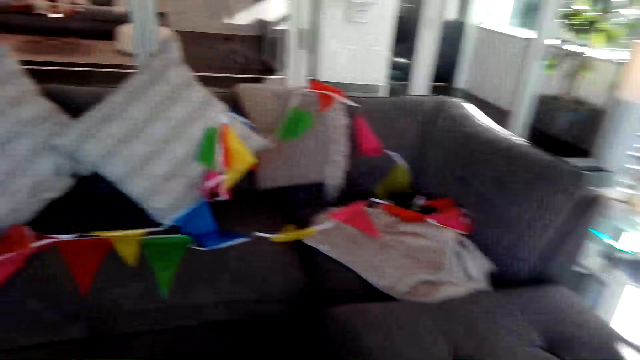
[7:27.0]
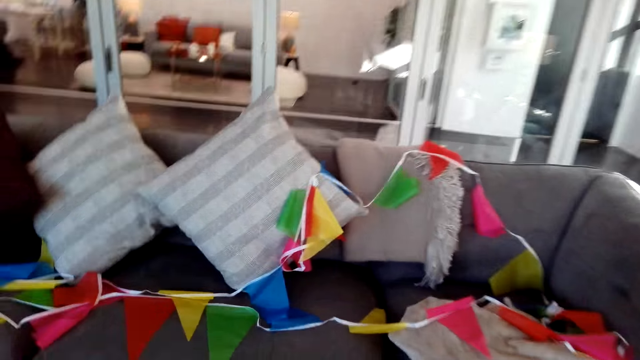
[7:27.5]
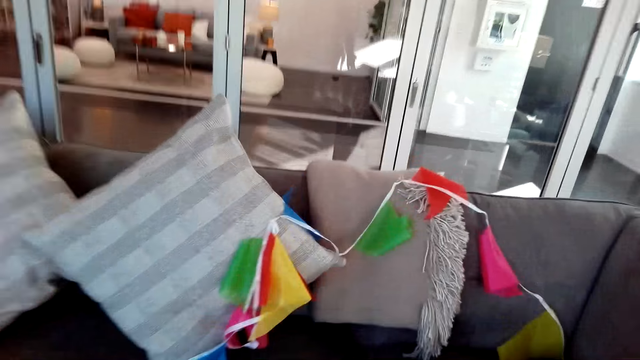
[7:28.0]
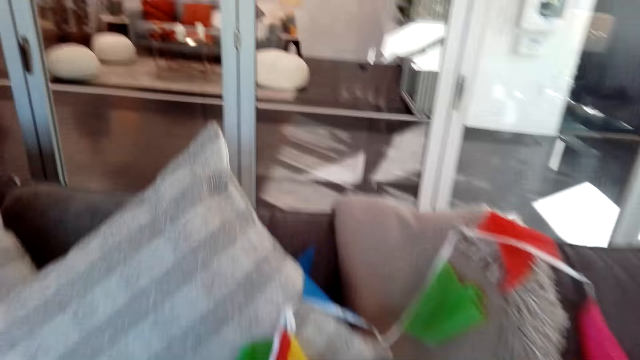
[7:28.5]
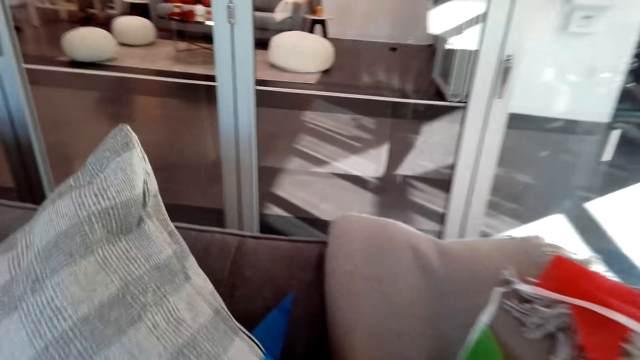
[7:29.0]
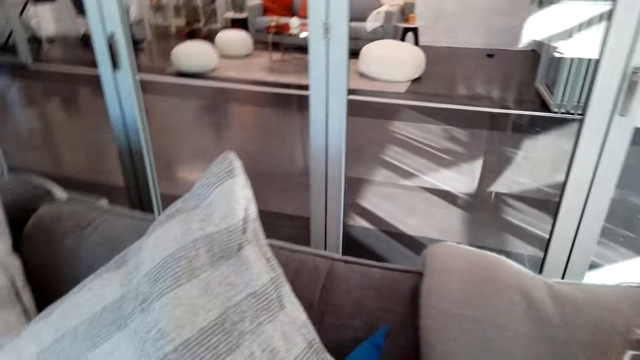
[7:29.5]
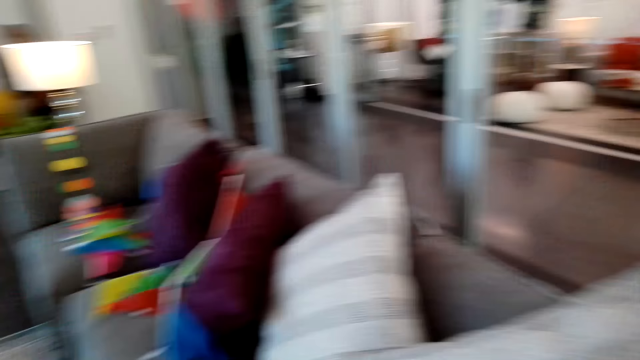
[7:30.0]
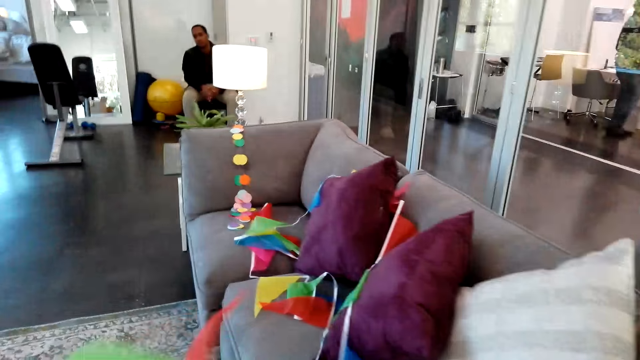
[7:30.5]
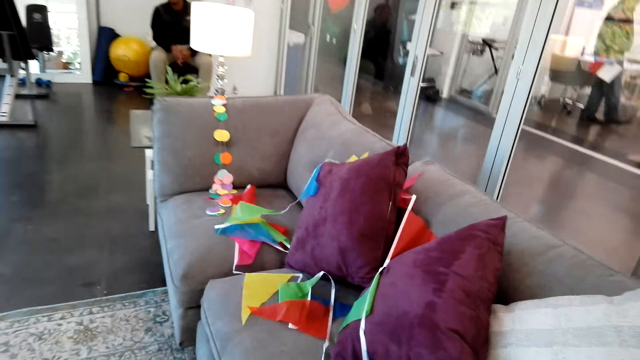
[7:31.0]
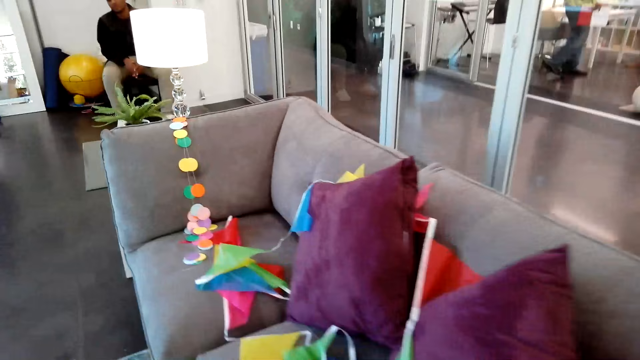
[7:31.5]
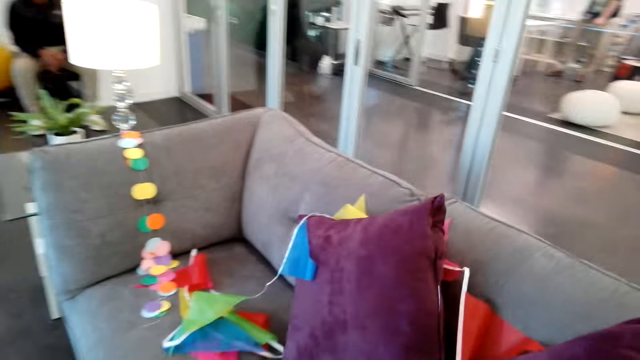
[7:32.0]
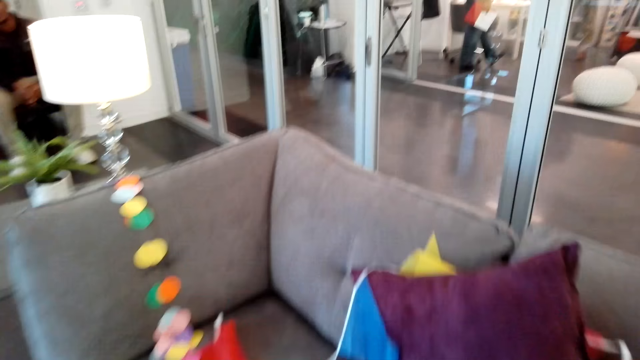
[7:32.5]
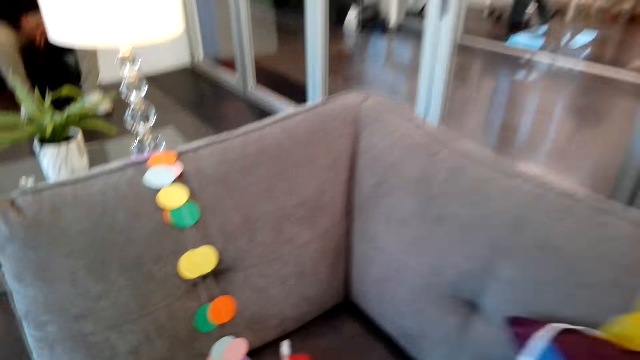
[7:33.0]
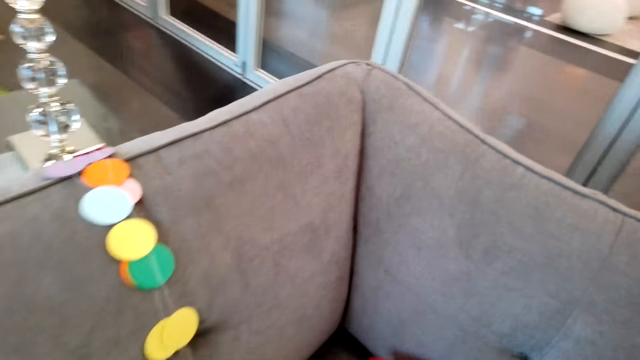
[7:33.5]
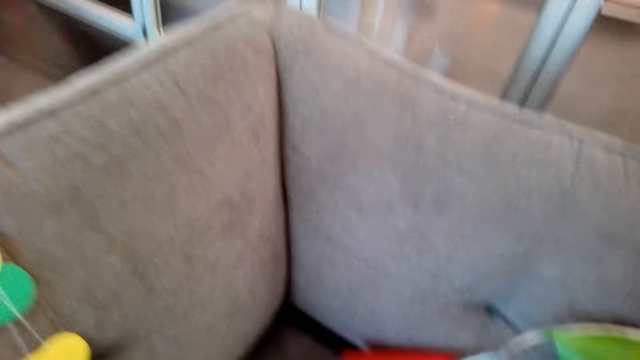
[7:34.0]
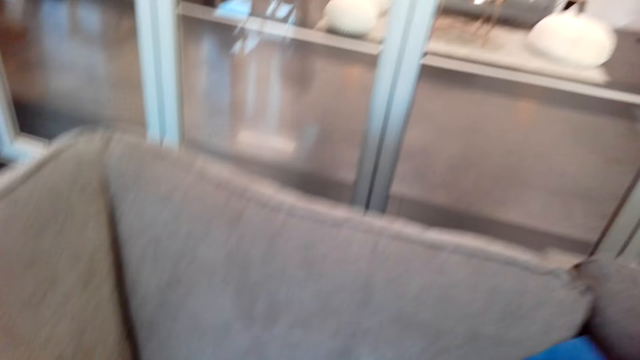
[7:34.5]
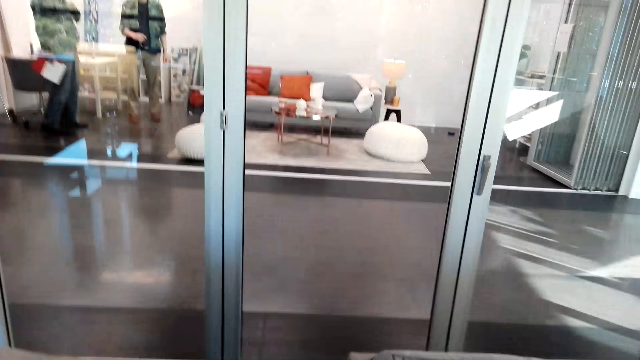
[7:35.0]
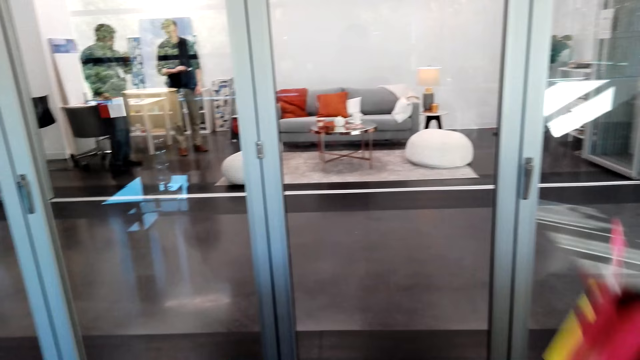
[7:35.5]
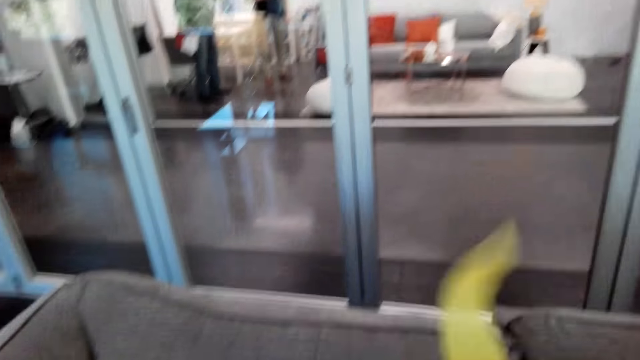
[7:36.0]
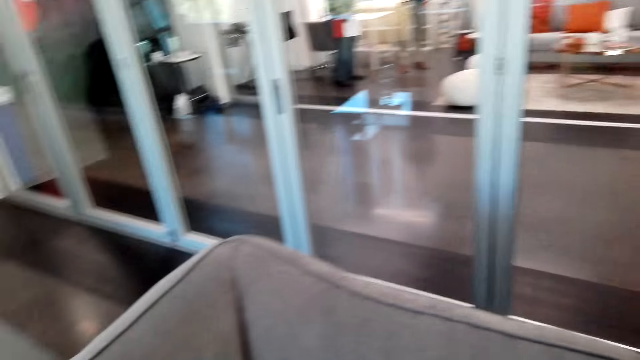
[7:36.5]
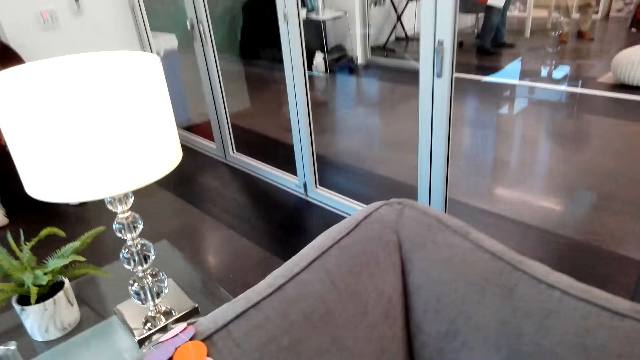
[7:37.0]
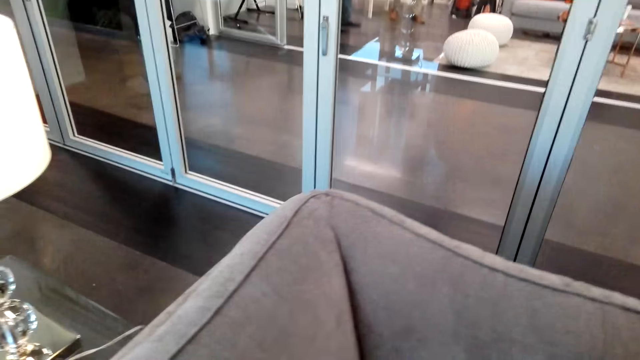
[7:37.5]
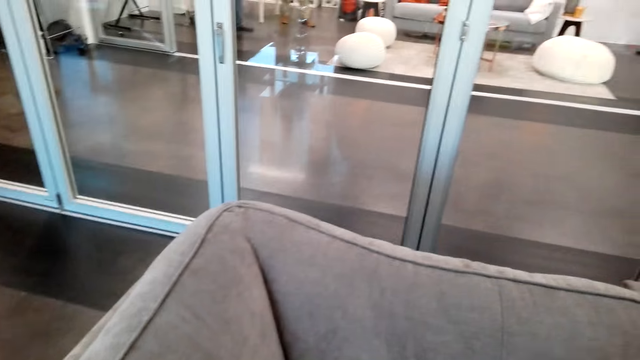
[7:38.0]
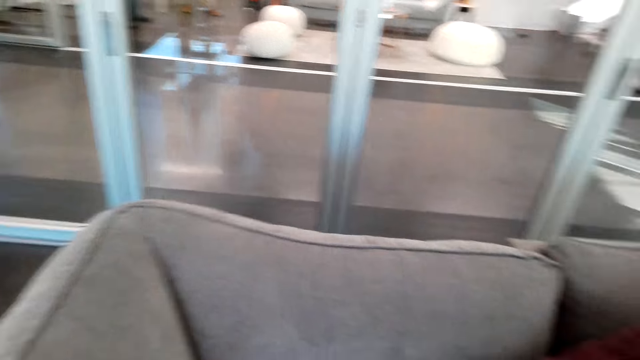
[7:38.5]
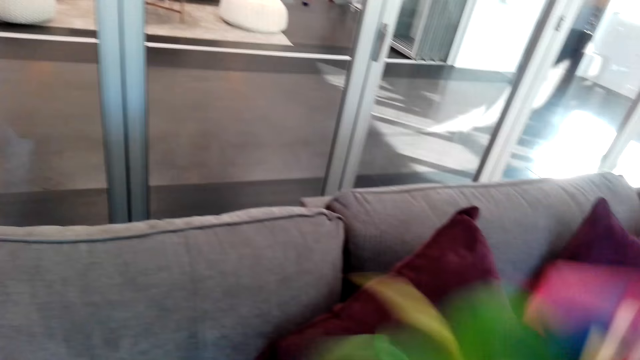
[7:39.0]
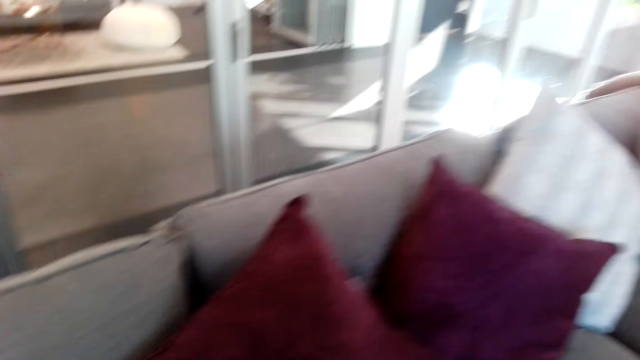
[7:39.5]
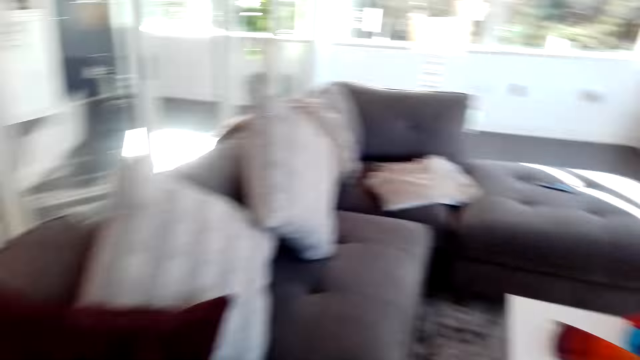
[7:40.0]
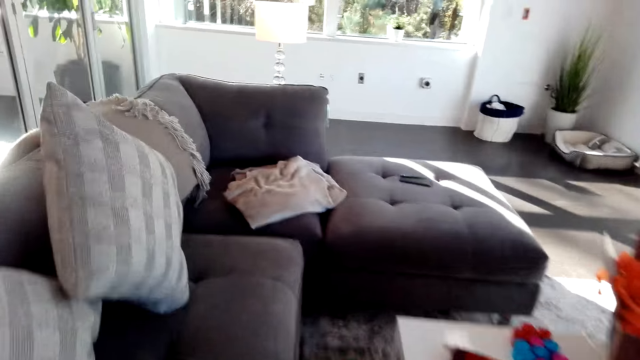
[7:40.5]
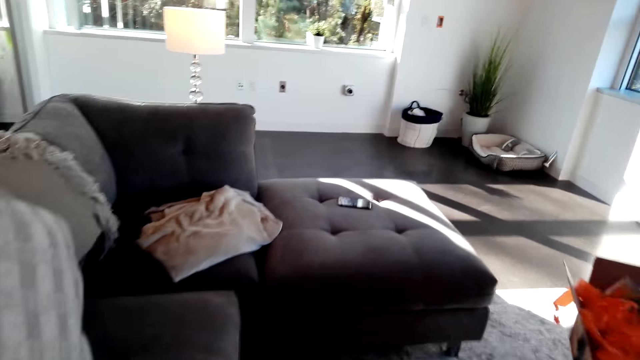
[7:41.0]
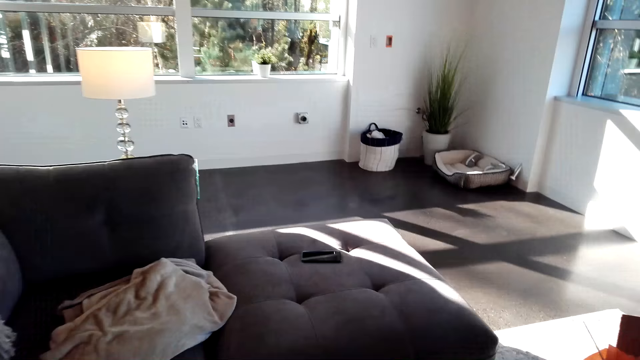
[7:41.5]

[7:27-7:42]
The camera wearer takes the ribbon on the chair. They move the hand with the ribbon. They collect the ribbon on the chair. They move the hand with the ribbon.

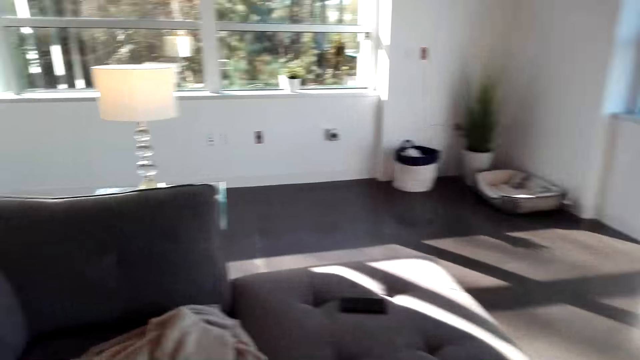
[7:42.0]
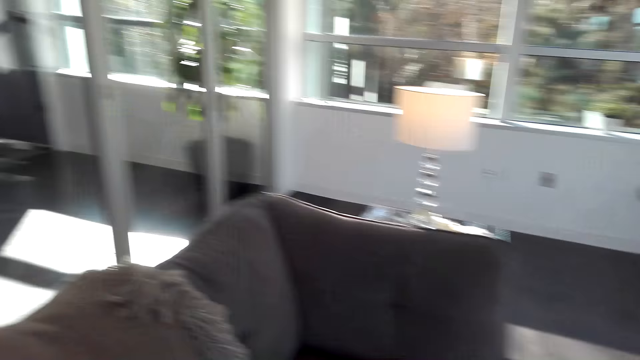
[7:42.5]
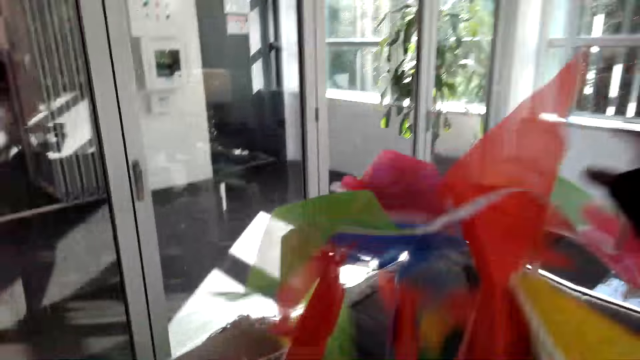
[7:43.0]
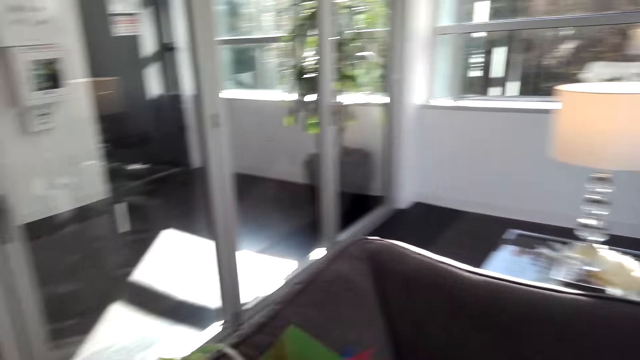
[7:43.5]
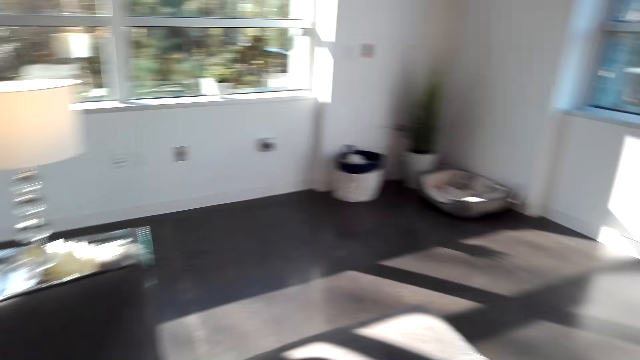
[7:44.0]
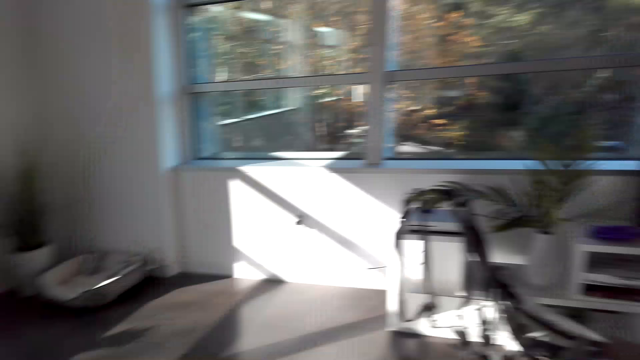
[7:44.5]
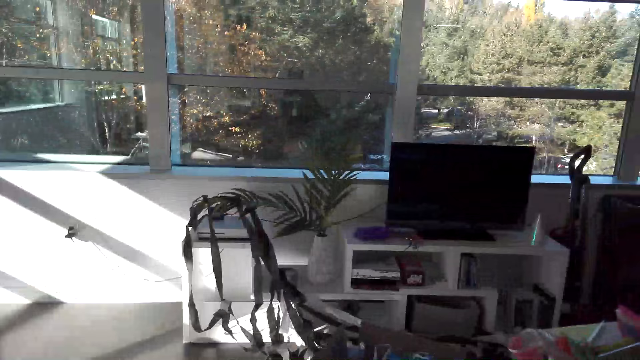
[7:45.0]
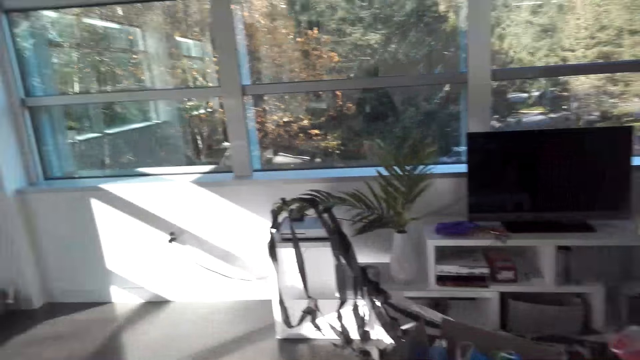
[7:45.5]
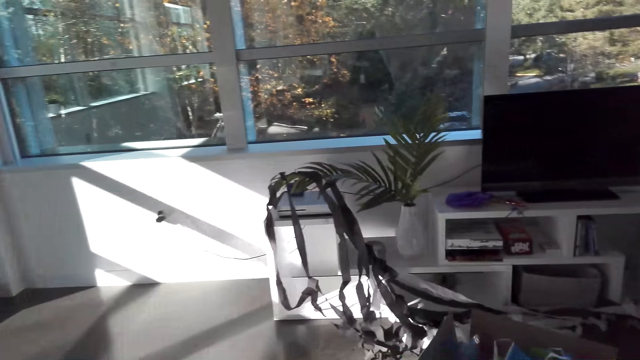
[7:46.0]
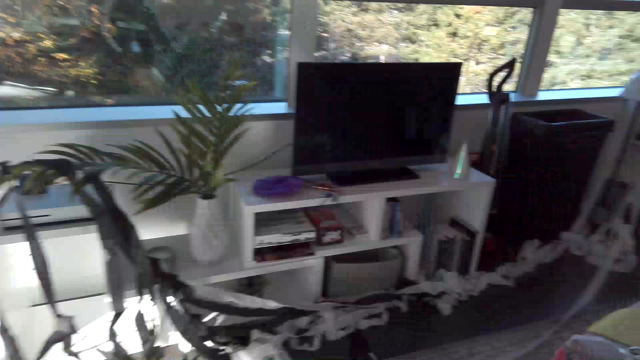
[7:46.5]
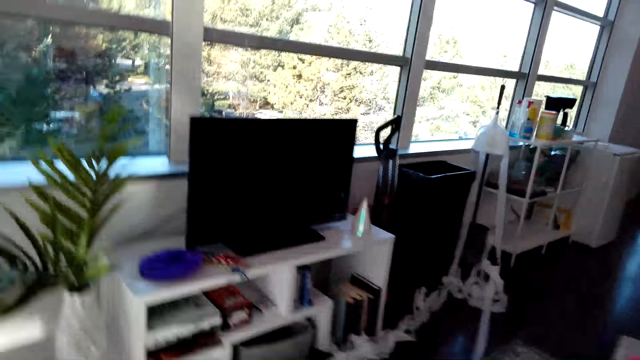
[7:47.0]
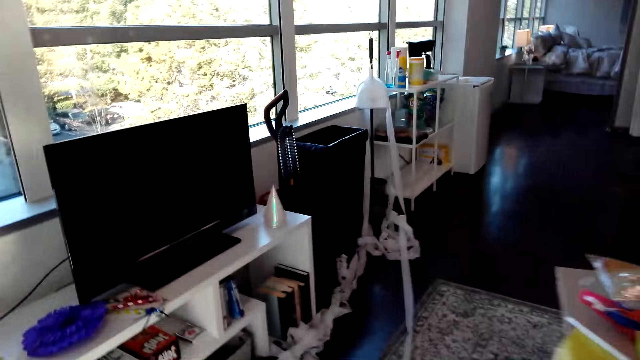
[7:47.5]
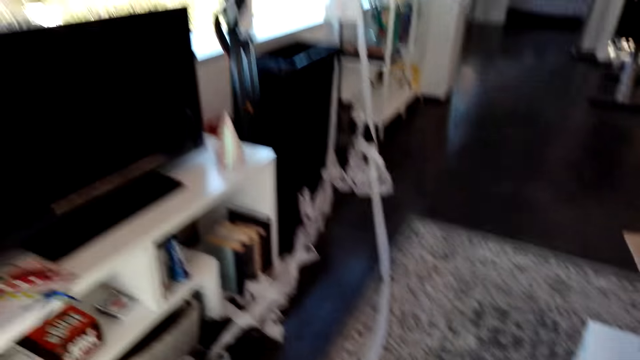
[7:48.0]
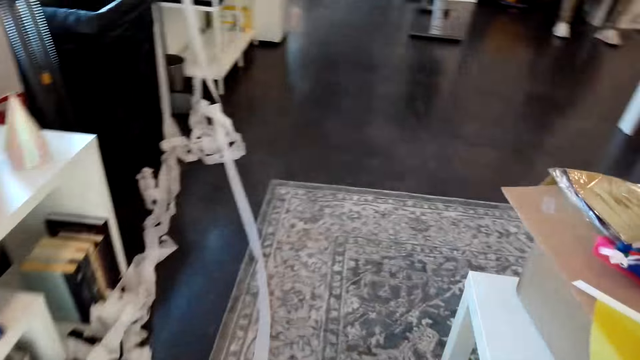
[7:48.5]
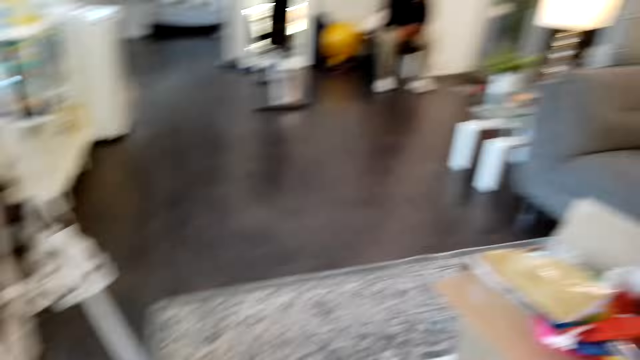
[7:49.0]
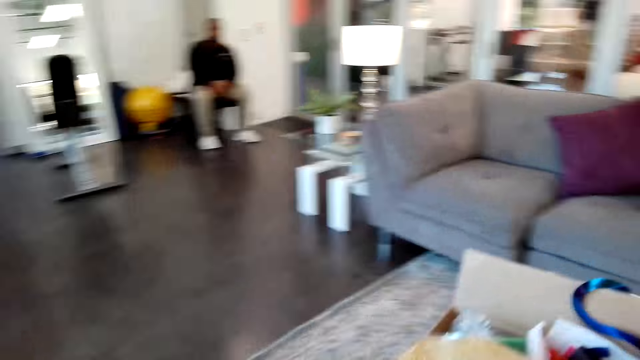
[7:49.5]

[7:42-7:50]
The camera wearer puts the ribbon on the chair. They walk.
